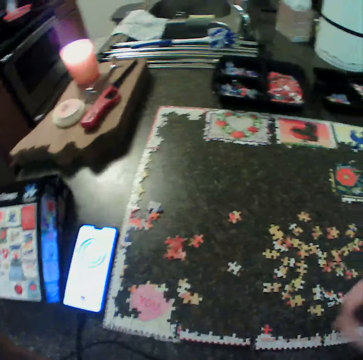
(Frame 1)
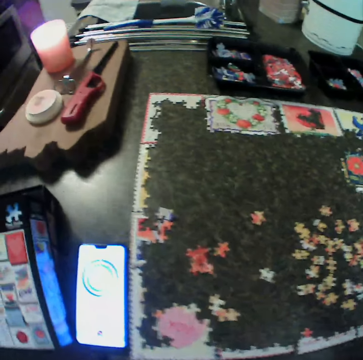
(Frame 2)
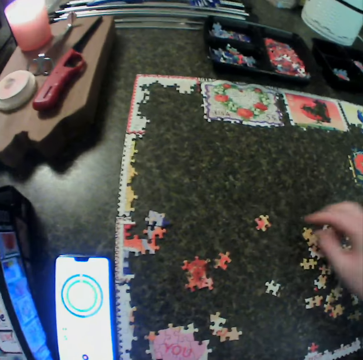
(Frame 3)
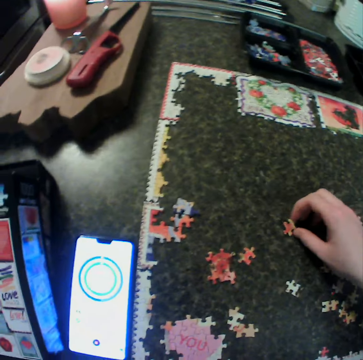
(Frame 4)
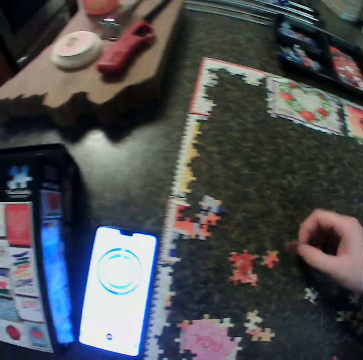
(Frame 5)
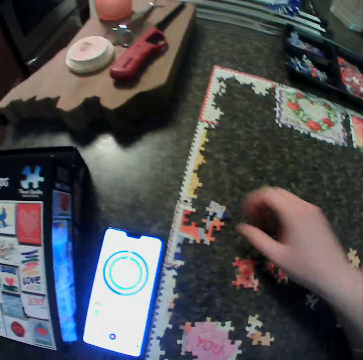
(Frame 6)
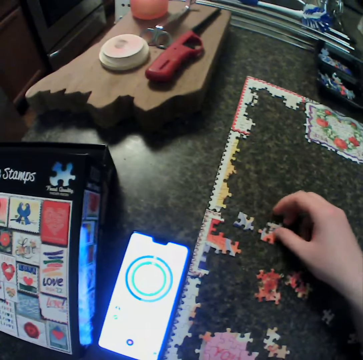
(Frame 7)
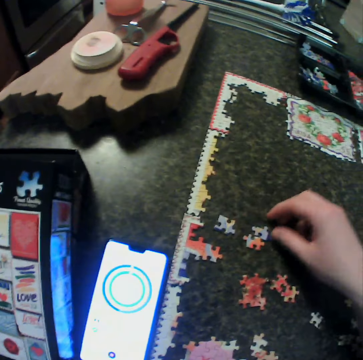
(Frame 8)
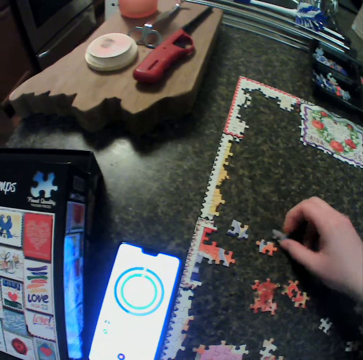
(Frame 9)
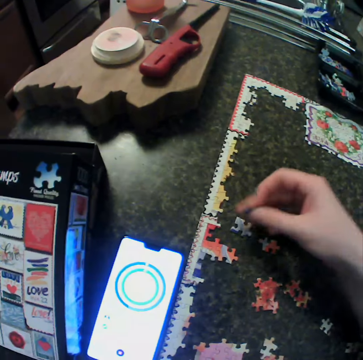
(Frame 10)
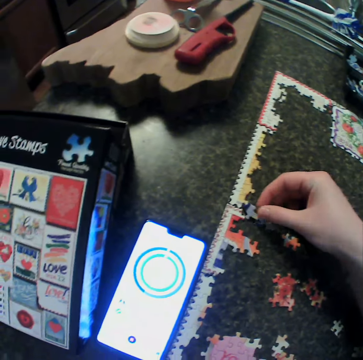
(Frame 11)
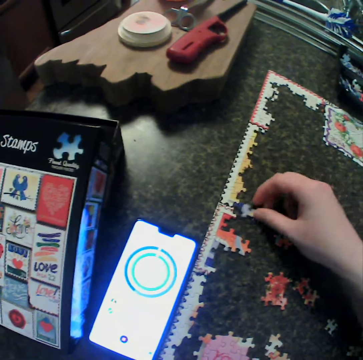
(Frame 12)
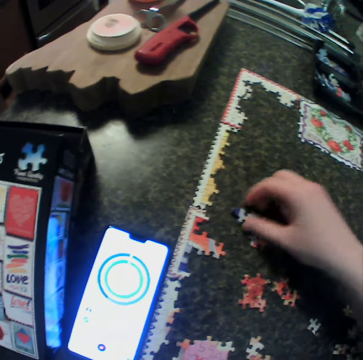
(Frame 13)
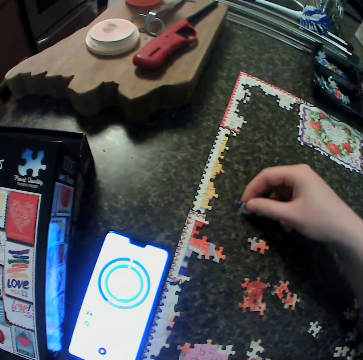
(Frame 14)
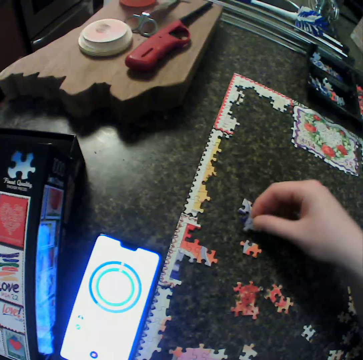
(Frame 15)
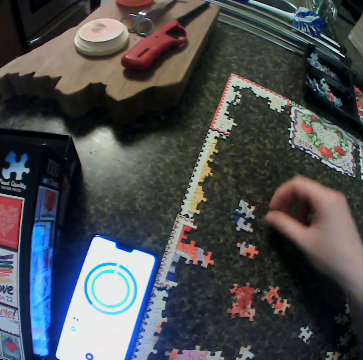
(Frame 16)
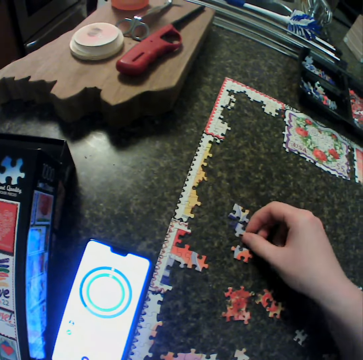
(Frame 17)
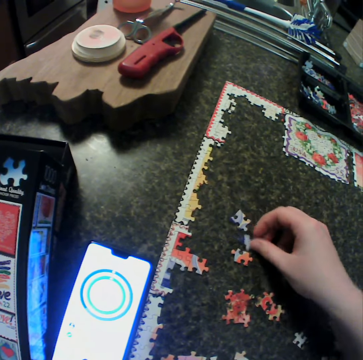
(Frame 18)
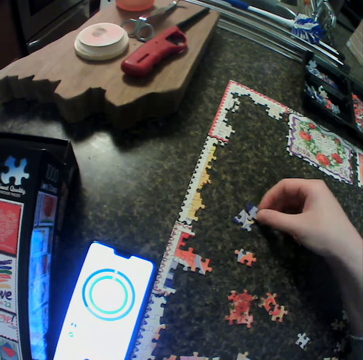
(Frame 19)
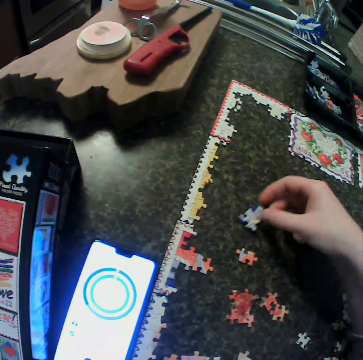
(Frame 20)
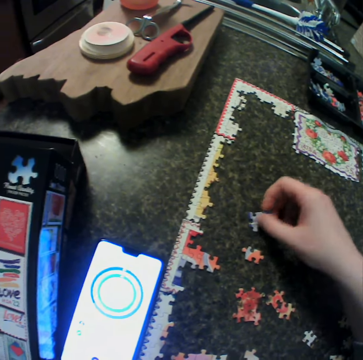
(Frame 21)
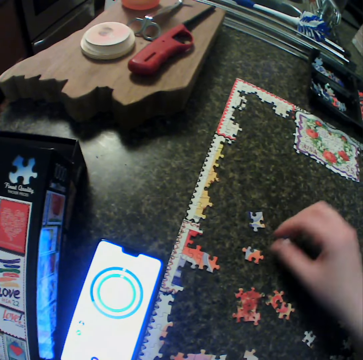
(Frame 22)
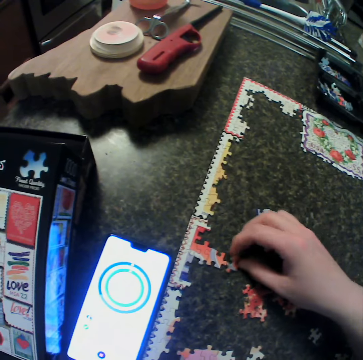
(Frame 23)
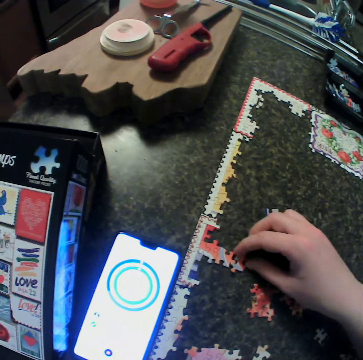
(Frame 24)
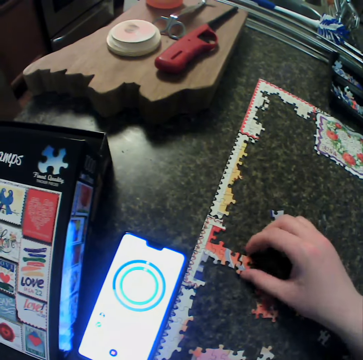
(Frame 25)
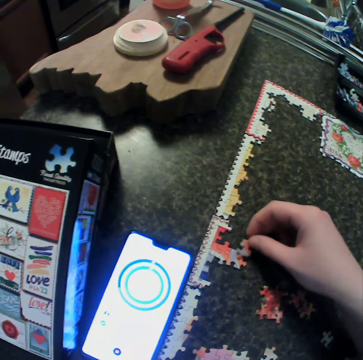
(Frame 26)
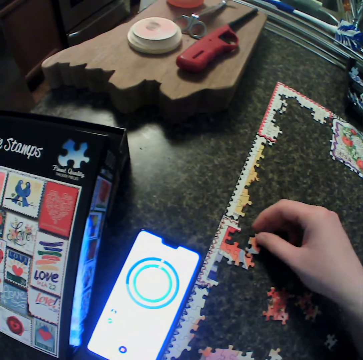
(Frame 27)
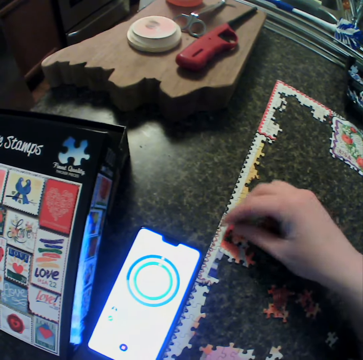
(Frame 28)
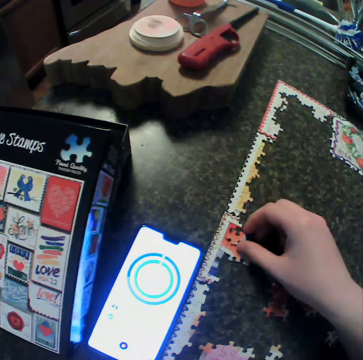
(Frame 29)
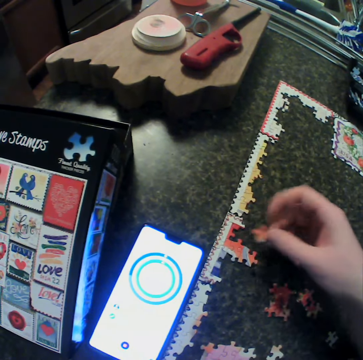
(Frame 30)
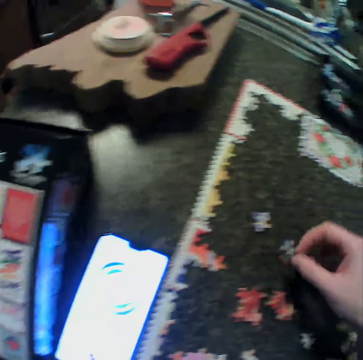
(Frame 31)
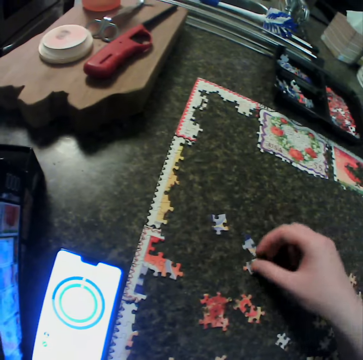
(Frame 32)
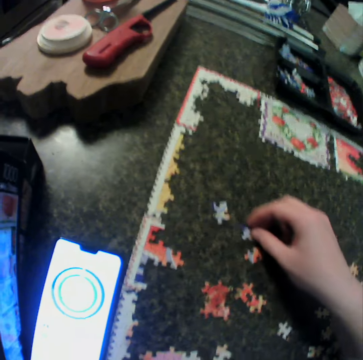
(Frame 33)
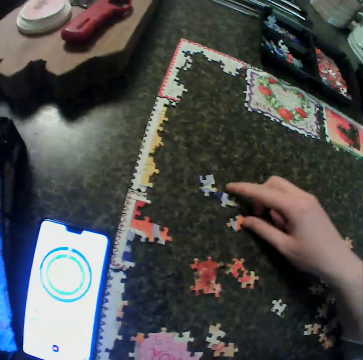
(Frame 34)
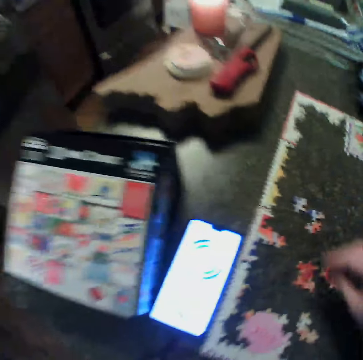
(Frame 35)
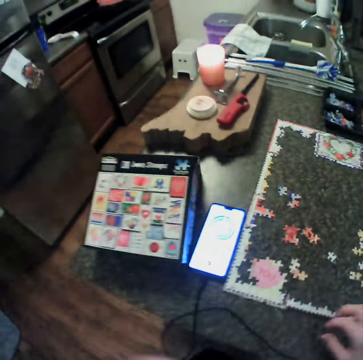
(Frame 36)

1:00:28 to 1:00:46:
The camera wearer moves a hand. They drop a puzzle piece. They move puzzle pieces. They carry a piece of puzzle from the table. They pick up a puzzle piece. They put puzzle pieces together. They fix the puzzle on the upper side of the table. They move puzzle pieces. They pick up a puzzle piece. They carry a piece of puzzle from the table. They put the puzzle piece down. They move the puzzle piece. They pick up a puzzle piece. They fit puzzle pieces. They separate puzzle pieces. They move a puzzle piece. They fix the puzzle on the upper side of the table. They fit puzzle pieces. They carry a puzzle piece. They fit the puzzle piece. They carry a puzzle piece. They drop the puzzle piece. They pick up a puzzle piece. They drop a piece of puzzle on the table. They move a puzzle piece. They move puzzle pieces. They move their hands away from the puzzle pieces.
